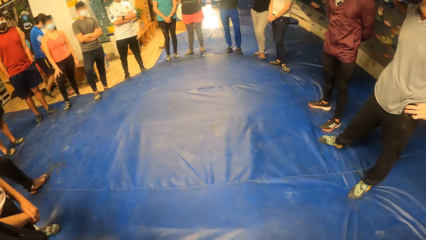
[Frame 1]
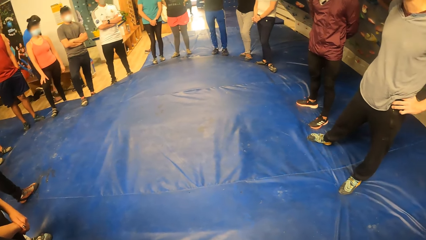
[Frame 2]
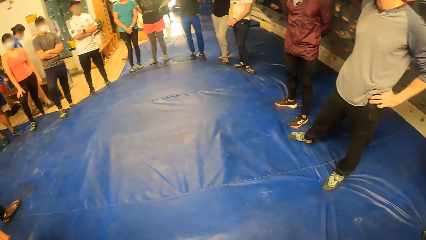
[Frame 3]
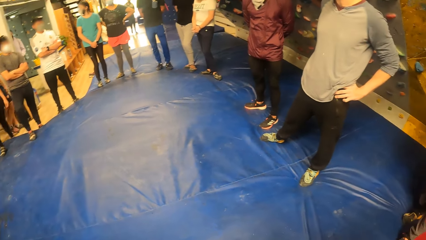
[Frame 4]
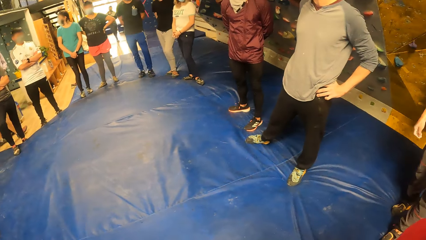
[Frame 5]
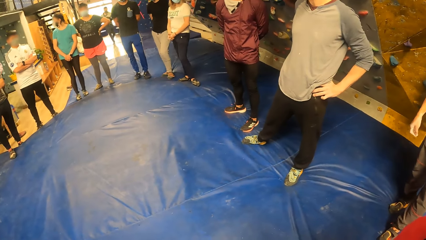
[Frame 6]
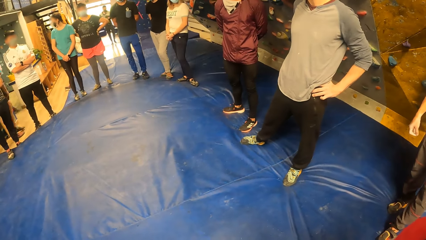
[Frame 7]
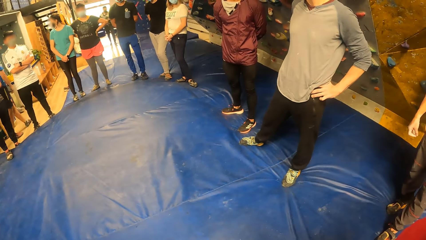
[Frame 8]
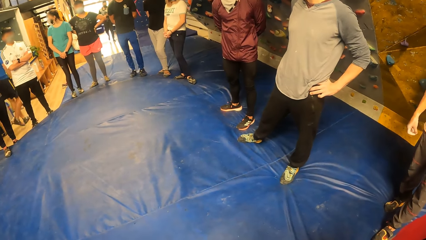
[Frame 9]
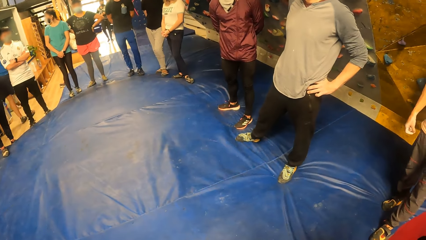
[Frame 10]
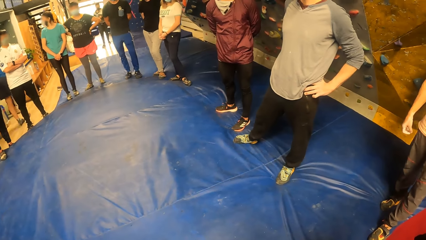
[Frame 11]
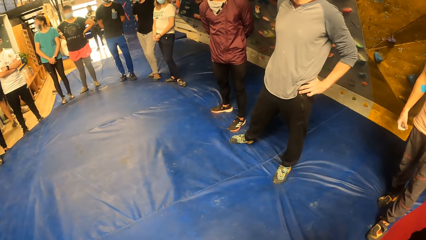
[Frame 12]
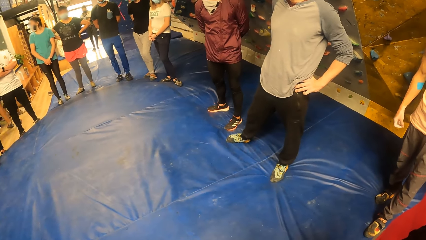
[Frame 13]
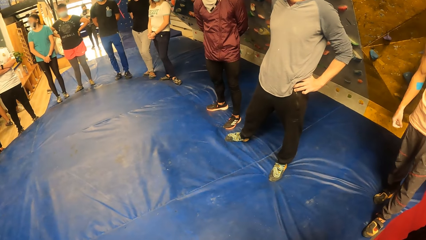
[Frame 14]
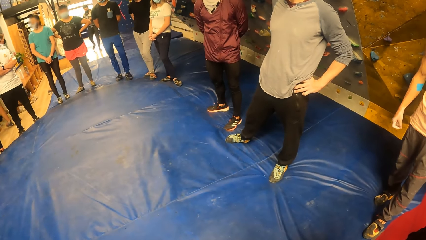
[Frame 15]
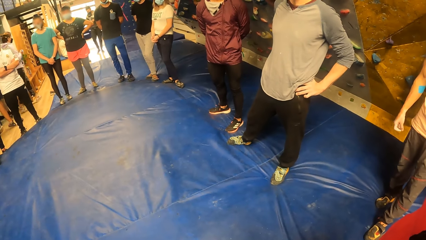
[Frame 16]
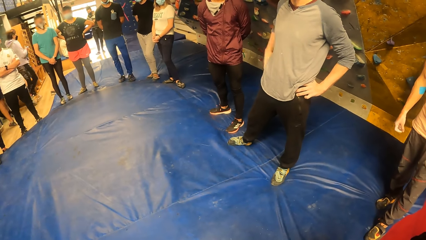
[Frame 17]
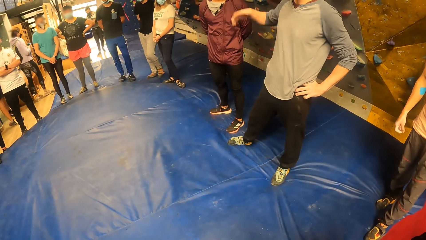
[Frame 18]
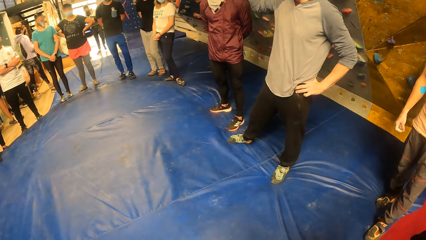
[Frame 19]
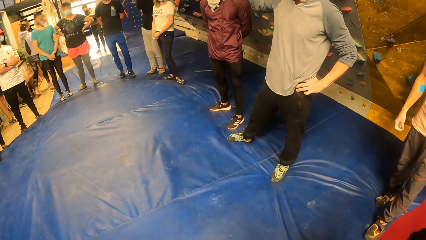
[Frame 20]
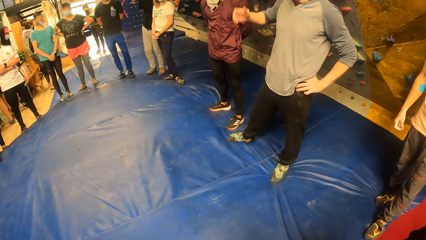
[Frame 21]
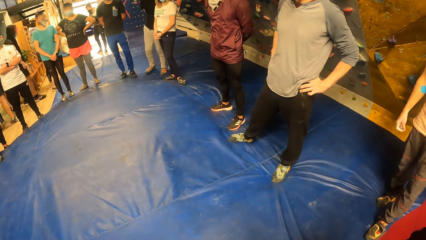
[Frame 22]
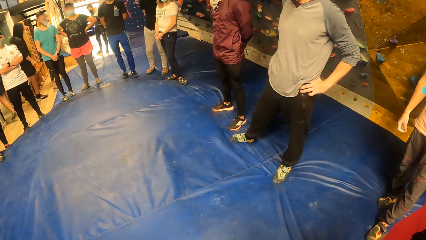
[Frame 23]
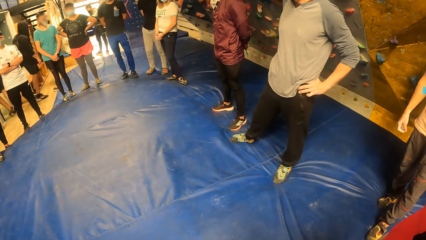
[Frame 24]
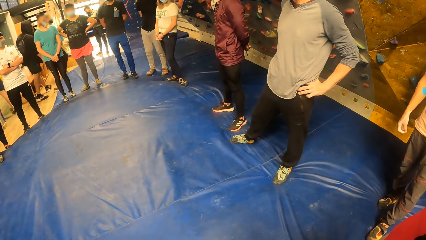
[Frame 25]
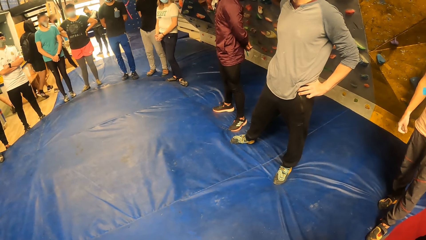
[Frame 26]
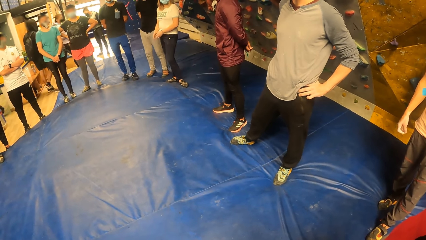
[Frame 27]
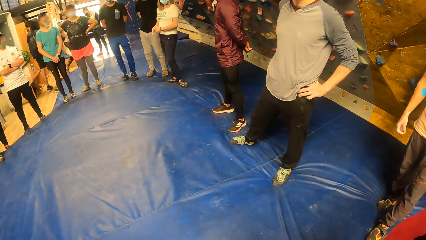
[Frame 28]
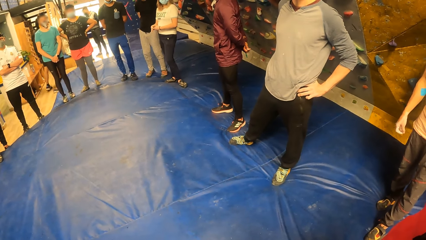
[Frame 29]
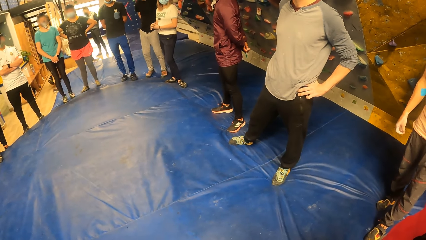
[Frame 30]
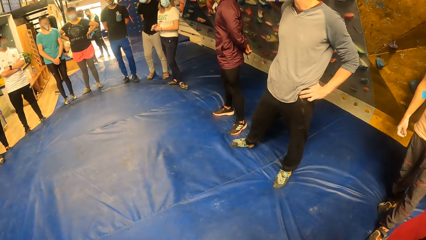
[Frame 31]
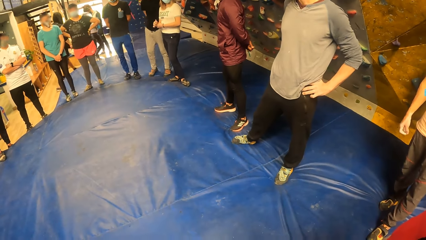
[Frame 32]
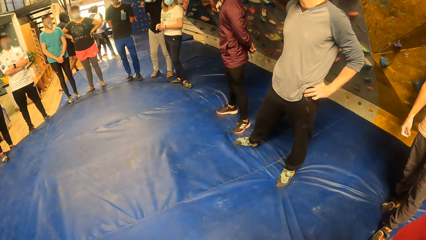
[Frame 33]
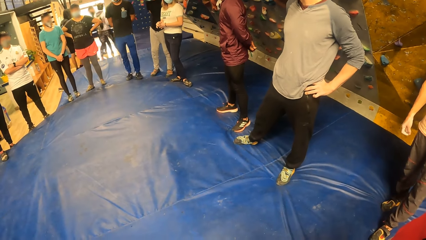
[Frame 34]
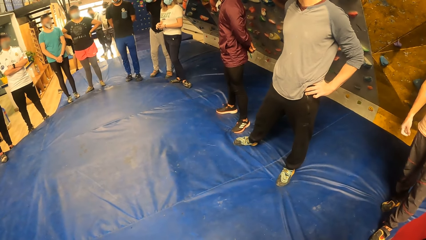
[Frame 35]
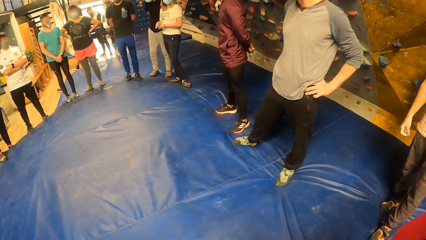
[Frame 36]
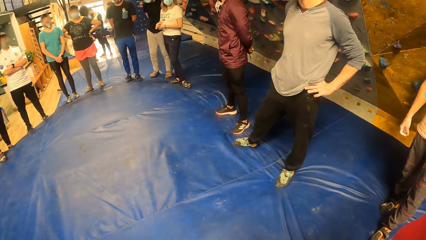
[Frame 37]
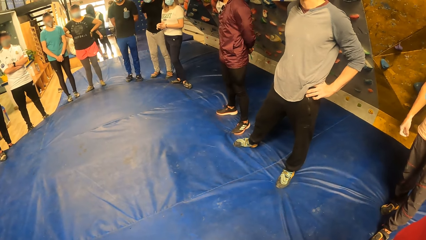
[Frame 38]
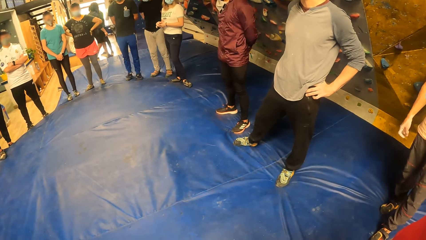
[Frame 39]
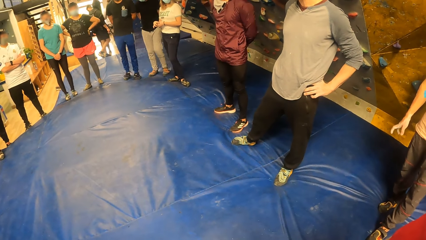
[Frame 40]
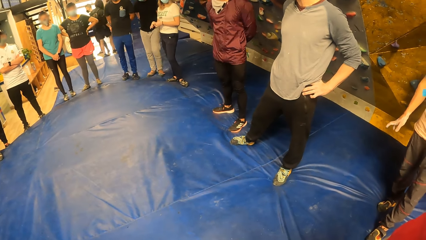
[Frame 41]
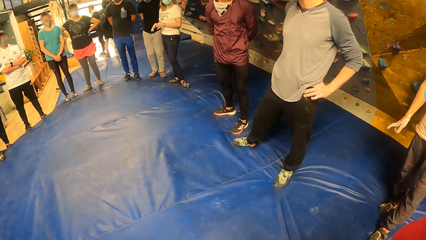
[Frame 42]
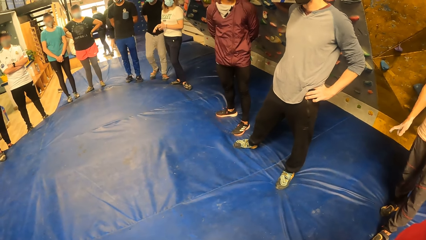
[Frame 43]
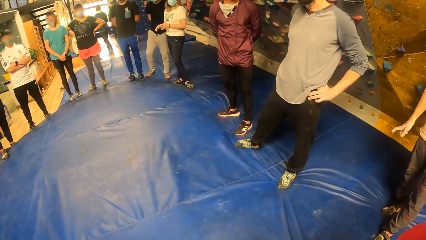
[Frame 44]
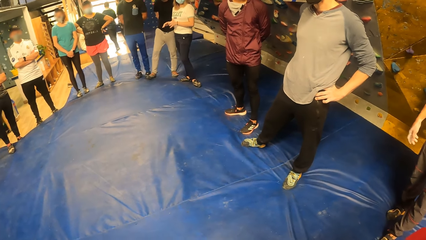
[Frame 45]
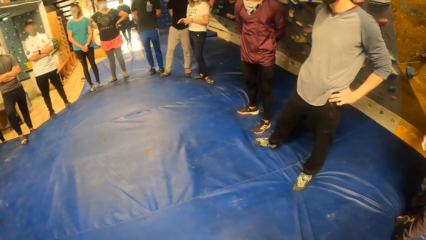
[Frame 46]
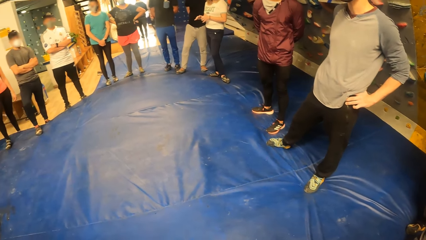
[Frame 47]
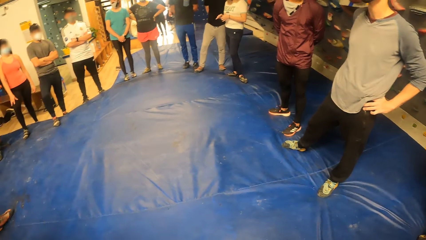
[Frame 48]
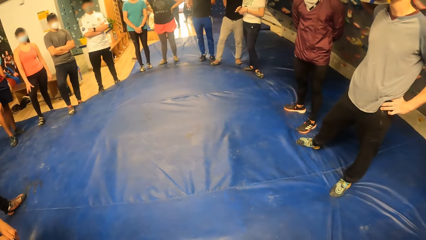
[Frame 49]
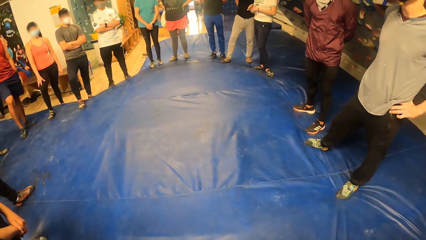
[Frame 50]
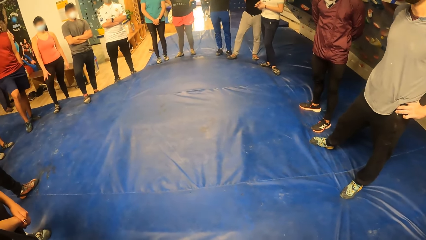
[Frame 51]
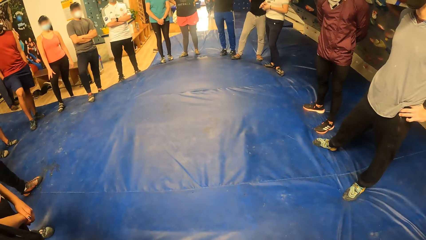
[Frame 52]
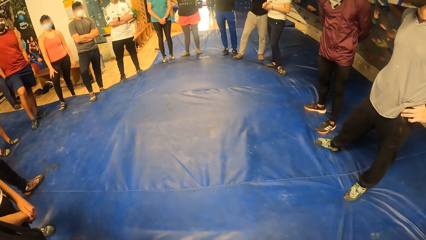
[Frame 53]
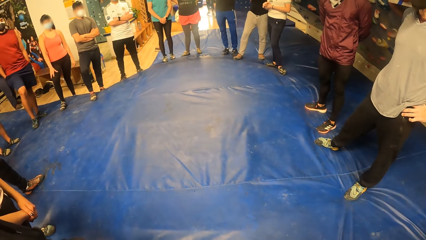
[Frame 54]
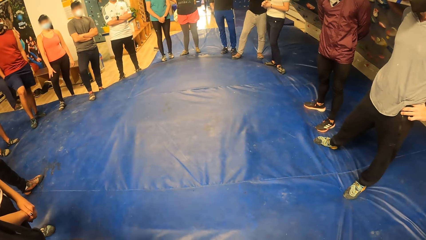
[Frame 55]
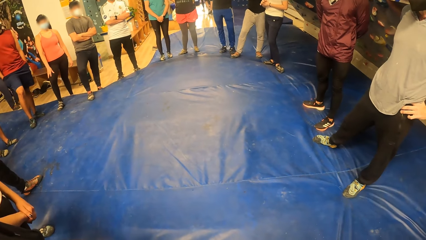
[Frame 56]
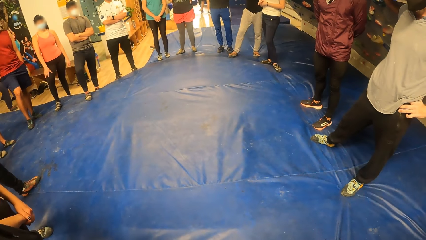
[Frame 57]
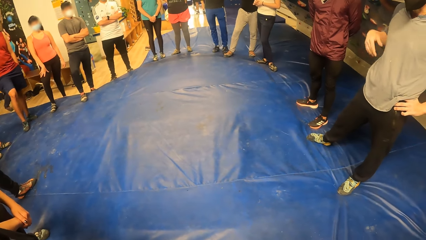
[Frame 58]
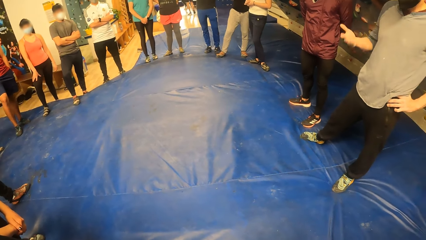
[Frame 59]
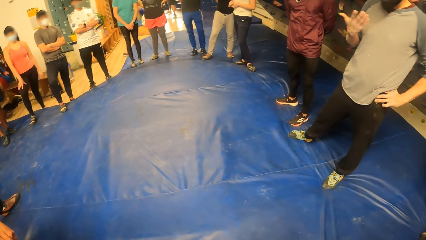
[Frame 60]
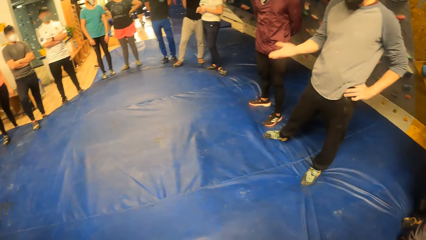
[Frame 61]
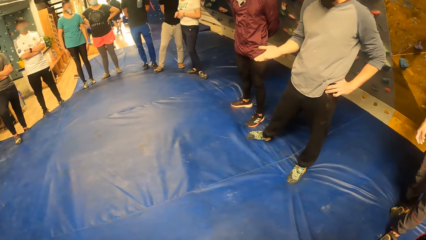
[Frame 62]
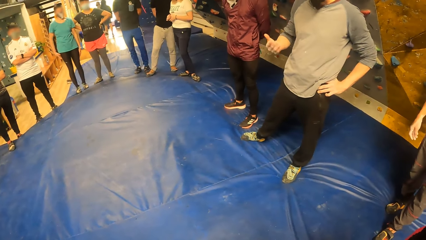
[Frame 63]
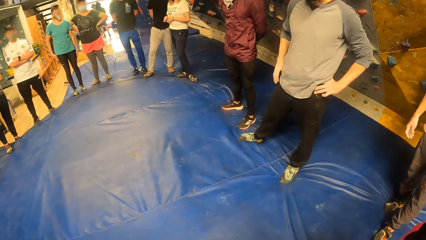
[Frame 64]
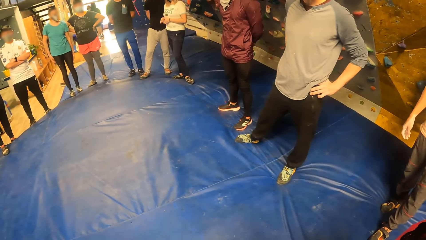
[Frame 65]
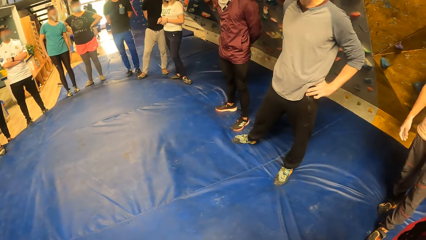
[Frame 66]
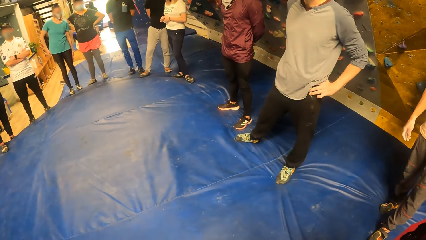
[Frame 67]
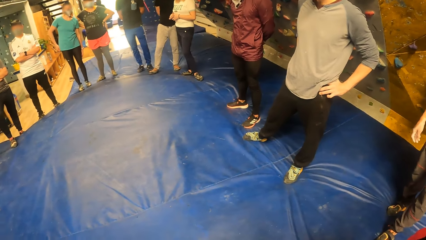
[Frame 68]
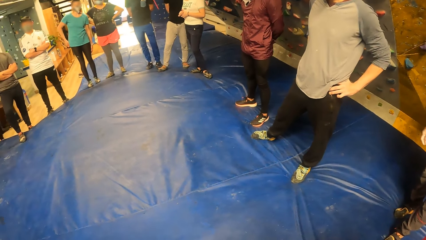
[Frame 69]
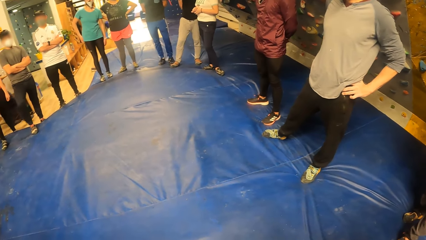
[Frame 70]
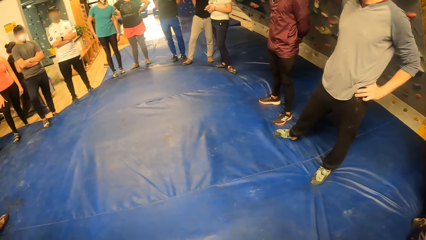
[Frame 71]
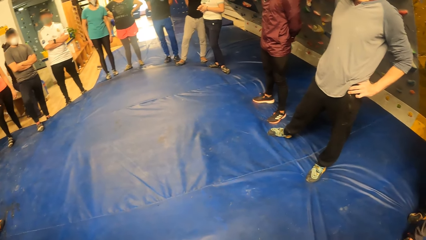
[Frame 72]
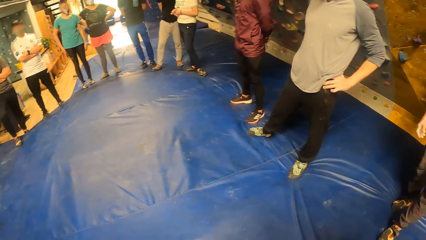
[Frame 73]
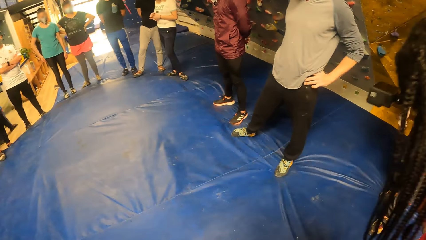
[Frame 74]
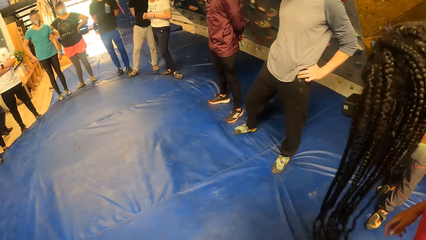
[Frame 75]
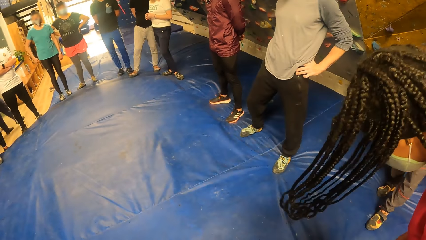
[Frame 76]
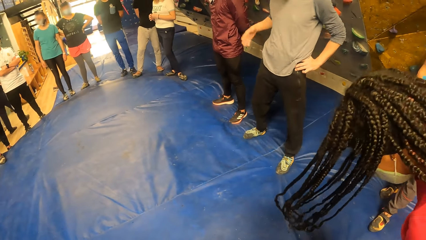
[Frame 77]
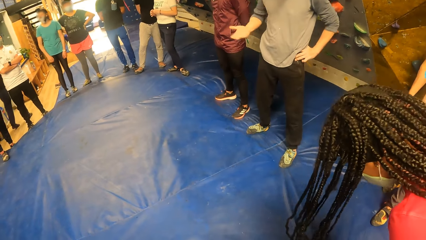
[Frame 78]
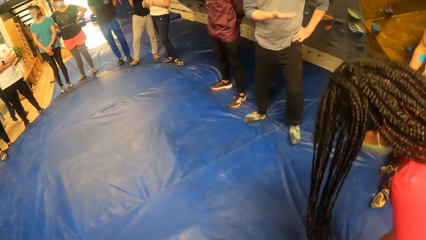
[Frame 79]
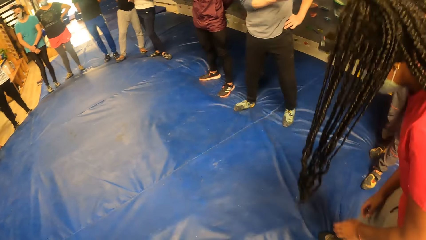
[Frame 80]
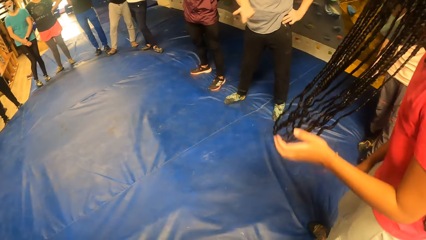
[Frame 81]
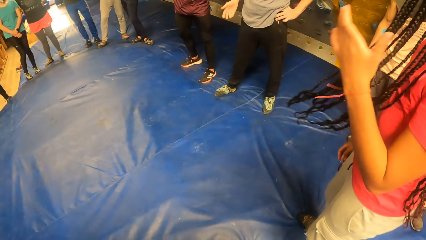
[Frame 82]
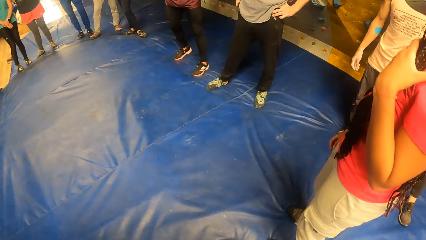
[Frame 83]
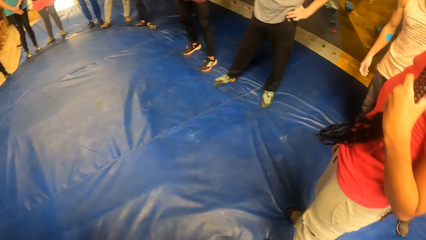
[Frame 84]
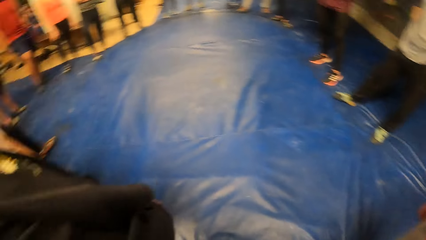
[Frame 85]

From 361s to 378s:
A man gesticulates with hands. The woman adjusts her hair with her left hand.
